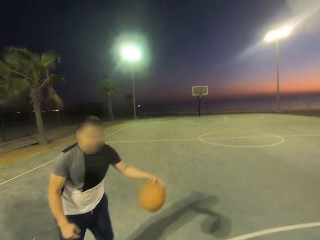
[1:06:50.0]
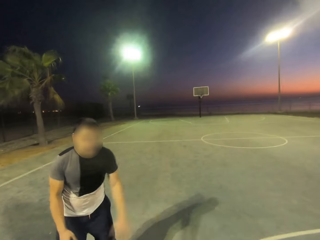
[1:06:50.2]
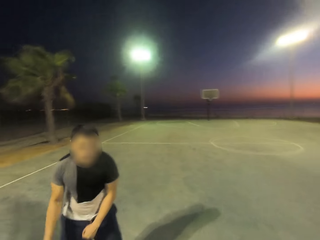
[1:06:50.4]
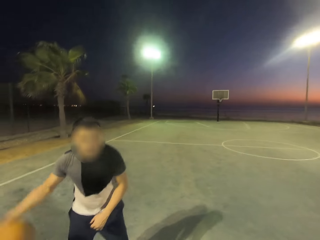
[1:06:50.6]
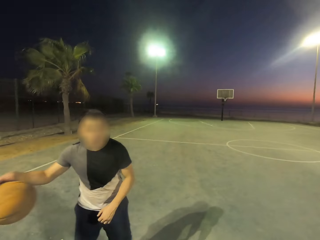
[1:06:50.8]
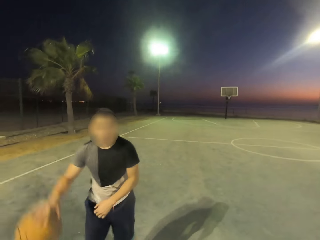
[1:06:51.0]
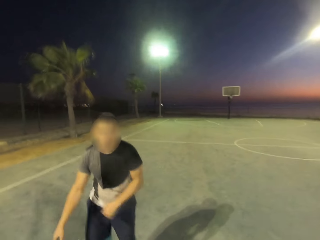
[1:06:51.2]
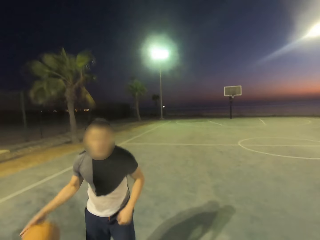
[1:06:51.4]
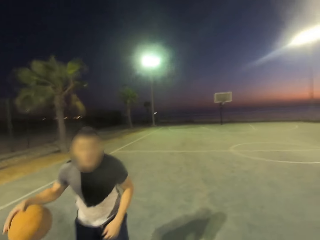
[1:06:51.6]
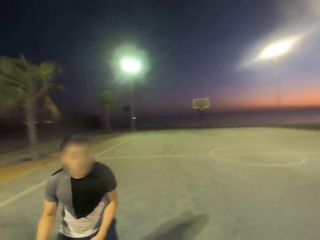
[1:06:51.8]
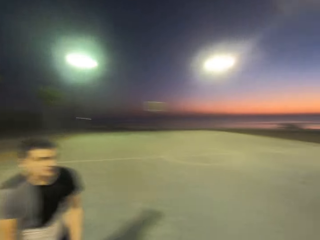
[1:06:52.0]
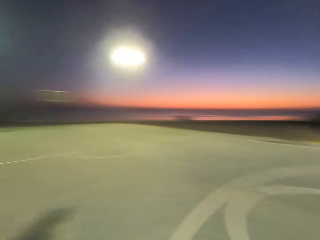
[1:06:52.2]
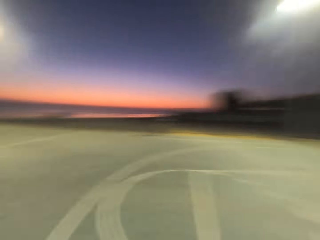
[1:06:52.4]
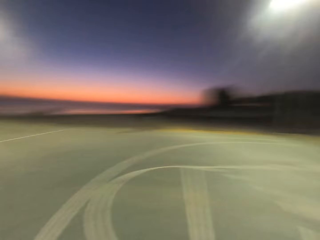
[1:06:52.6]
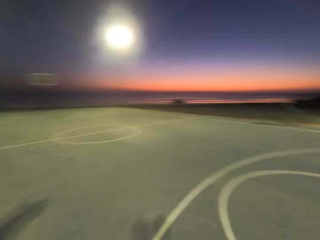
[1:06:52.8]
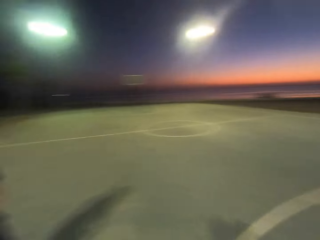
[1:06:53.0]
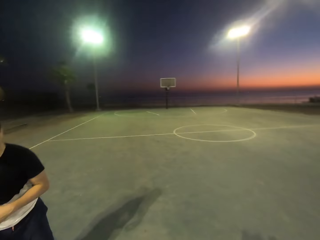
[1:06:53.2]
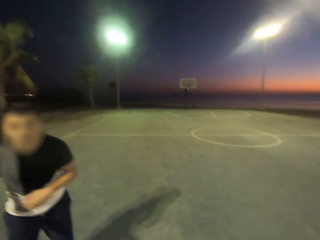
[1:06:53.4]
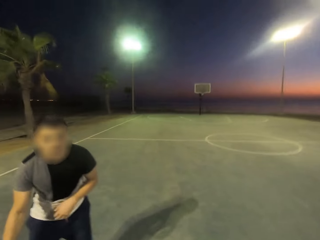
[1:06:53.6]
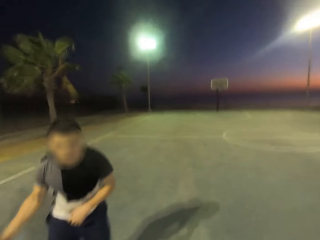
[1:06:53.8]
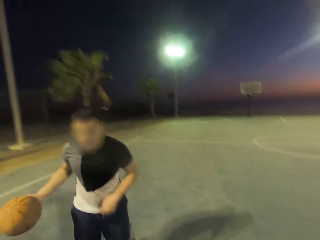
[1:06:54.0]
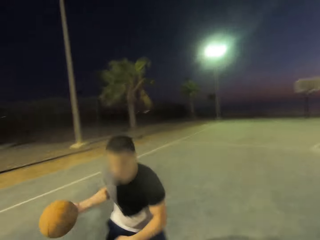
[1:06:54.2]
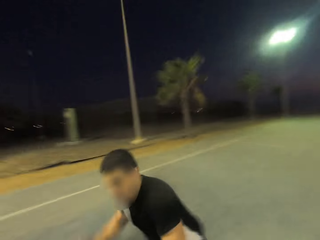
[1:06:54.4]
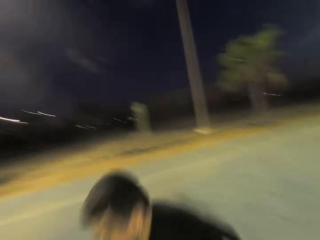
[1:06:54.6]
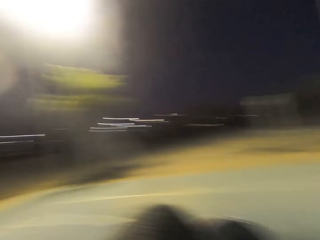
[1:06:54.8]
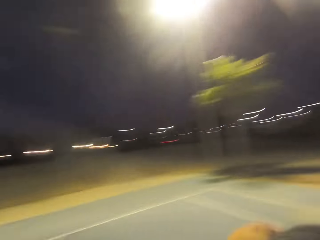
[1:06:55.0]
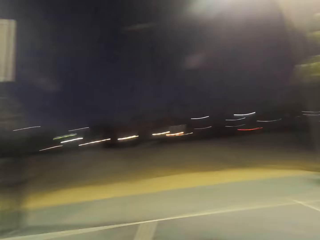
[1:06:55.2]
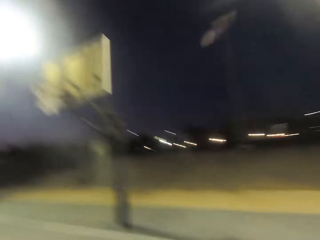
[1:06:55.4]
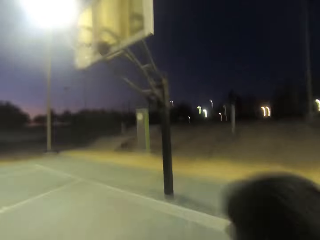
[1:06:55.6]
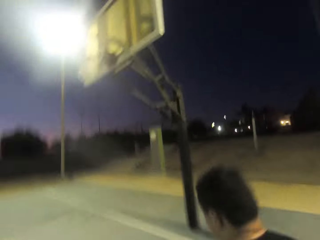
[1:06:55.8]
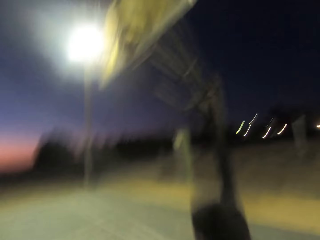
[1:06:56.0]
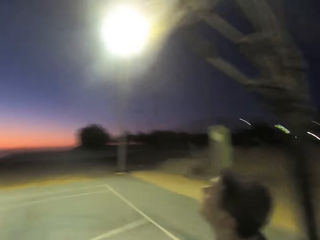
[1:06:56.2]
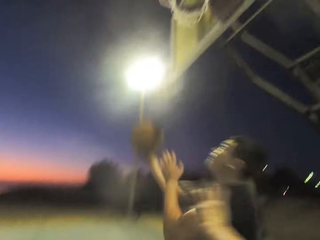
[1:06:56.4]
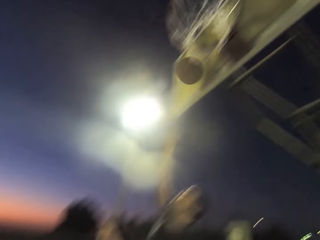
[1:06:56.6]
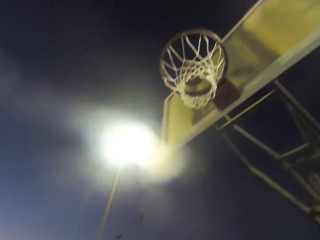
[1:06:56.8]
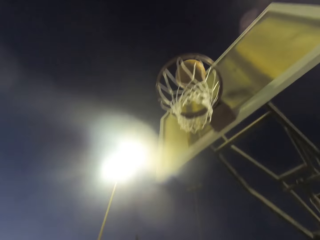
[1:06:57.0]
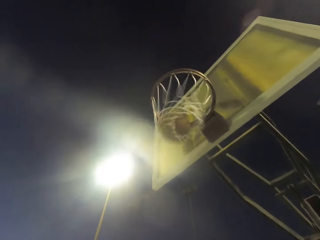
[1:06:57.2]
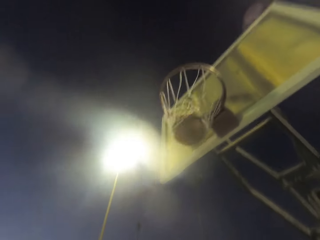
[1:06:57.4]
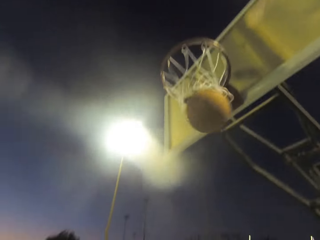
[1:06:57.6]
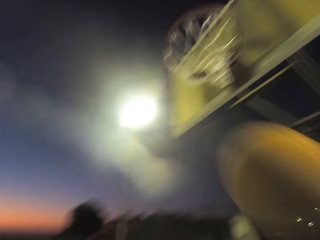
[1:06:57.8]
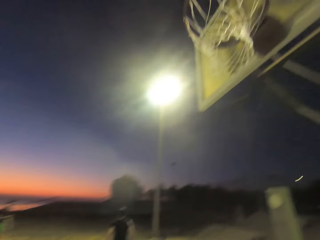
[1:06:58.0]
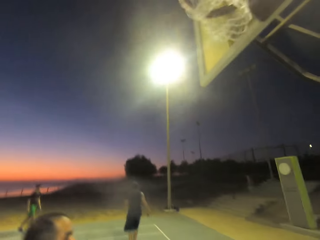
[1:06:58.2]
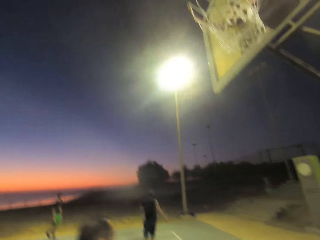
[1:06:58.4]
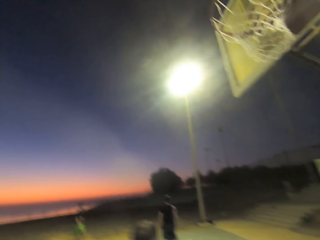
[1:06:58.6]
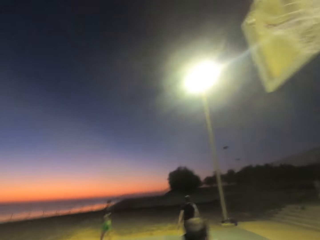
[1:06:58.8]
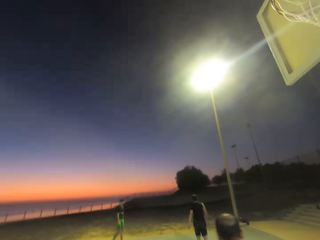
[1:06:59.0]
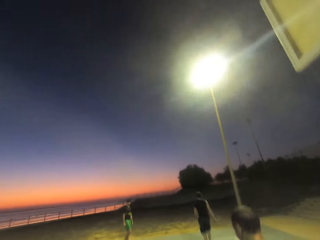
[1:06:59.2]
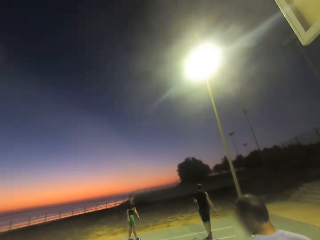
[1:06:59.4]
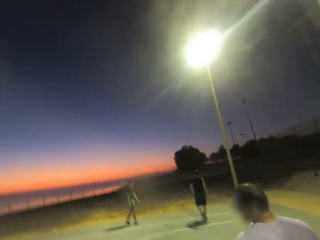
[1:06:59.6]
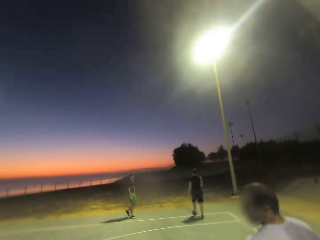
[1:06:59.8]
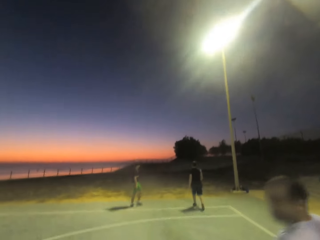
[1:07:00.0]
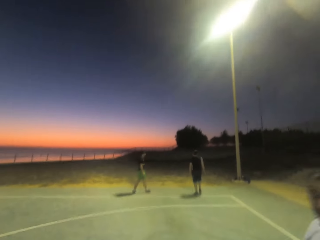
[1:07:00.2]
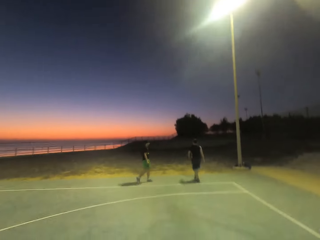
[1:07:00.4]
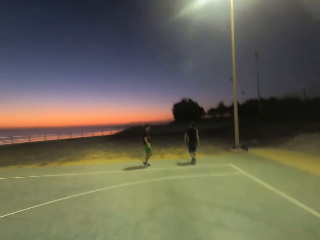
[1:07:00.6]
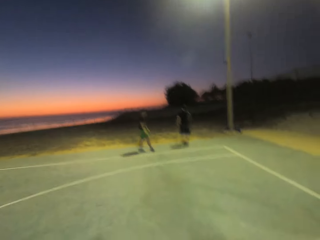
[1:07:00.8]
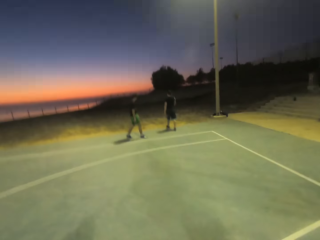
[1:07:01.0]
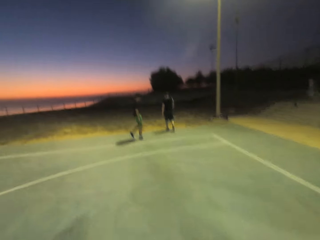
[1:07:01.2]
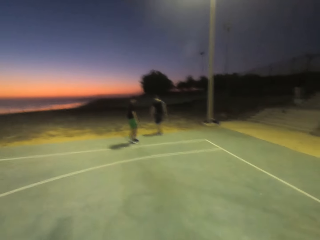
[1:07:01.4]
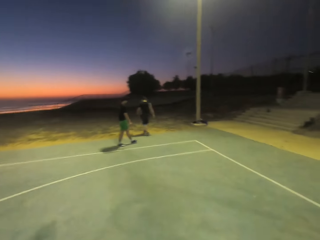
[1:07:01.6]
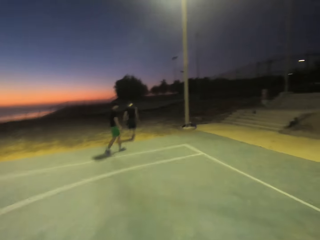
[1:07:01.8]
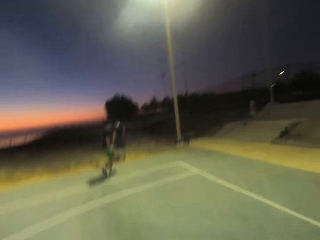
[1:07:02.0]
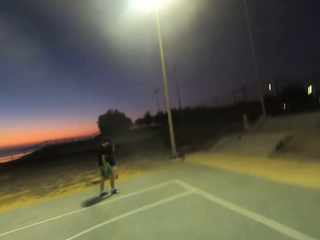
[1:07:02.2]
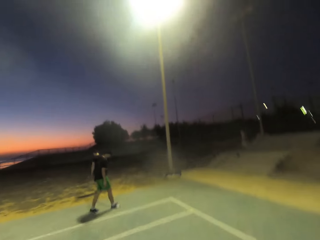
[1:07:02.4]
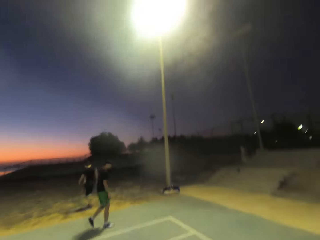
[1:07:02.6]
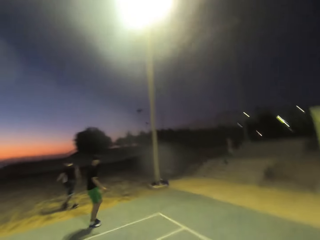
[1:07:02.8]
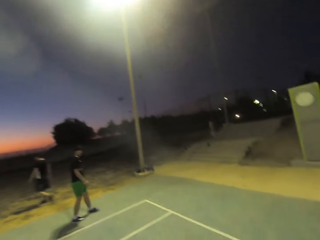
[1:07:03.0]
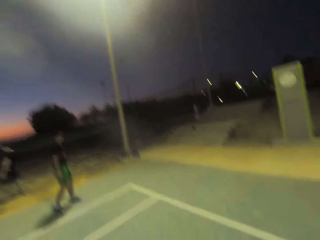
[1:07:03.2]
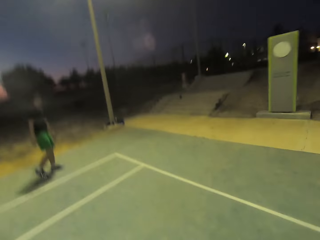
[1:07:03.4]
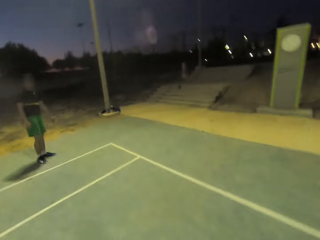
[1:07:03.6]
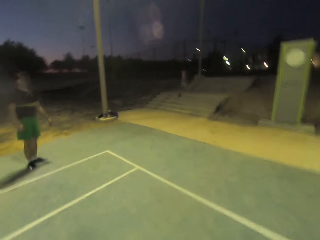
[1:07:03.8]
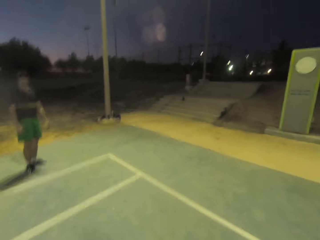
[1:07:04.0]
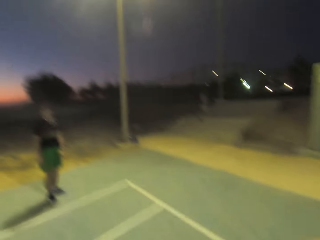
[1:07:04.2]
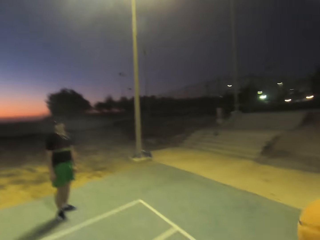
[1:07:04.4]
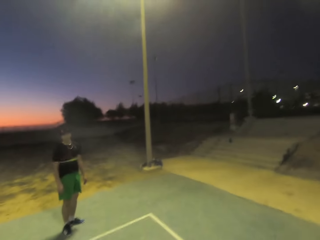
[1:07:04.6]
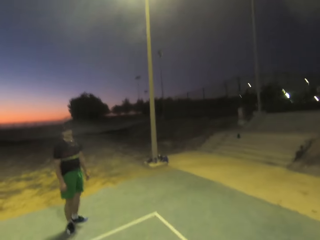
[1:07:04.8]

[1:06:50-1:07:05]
A man throws the ball into the net. The man walks out of the court.

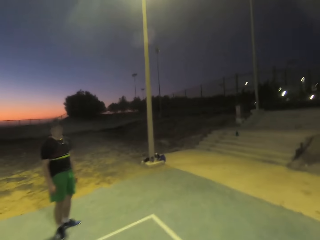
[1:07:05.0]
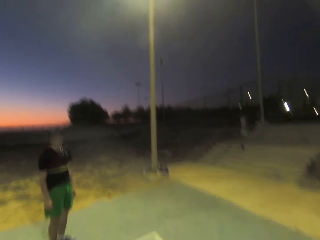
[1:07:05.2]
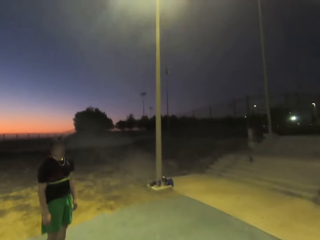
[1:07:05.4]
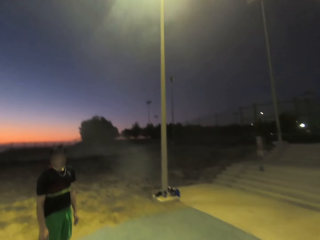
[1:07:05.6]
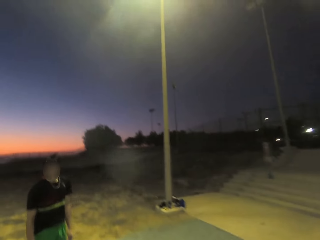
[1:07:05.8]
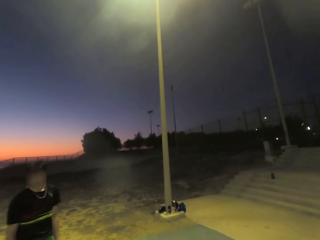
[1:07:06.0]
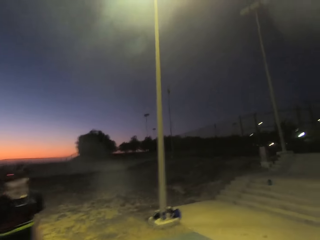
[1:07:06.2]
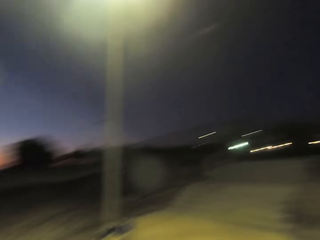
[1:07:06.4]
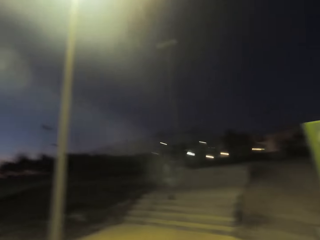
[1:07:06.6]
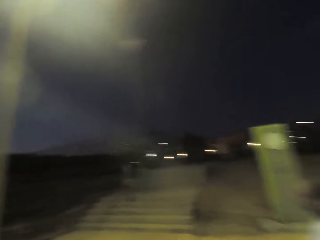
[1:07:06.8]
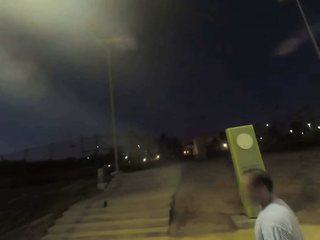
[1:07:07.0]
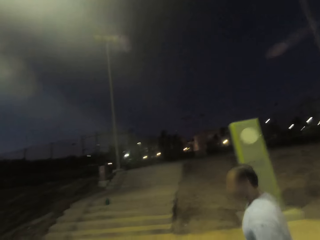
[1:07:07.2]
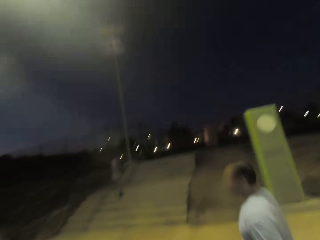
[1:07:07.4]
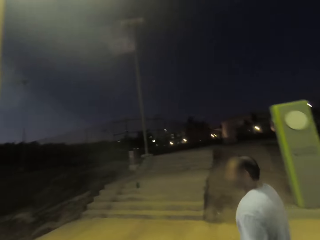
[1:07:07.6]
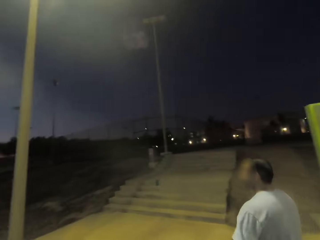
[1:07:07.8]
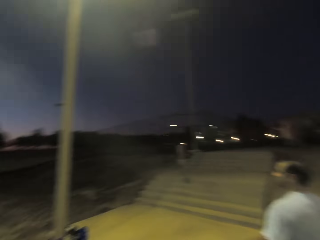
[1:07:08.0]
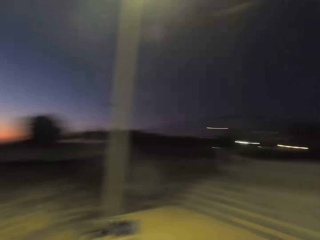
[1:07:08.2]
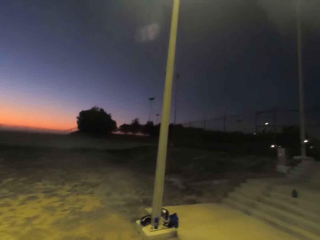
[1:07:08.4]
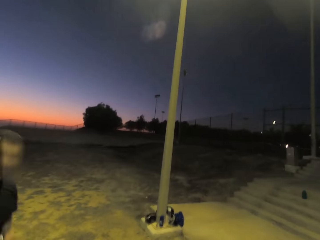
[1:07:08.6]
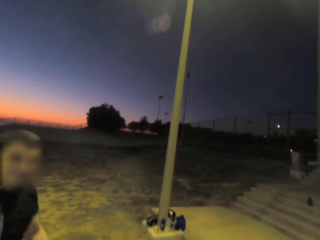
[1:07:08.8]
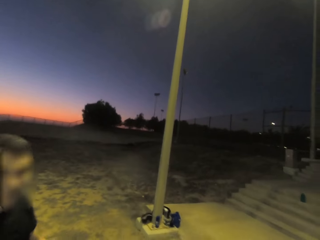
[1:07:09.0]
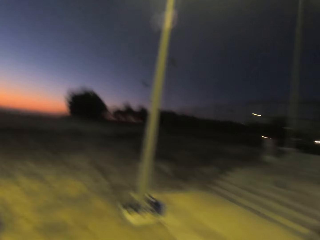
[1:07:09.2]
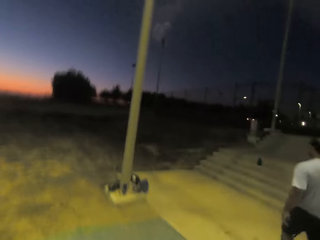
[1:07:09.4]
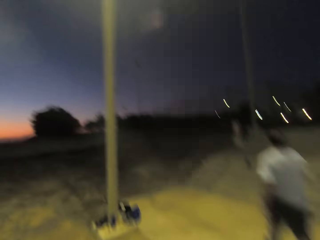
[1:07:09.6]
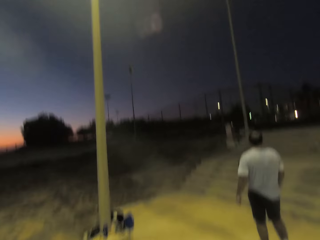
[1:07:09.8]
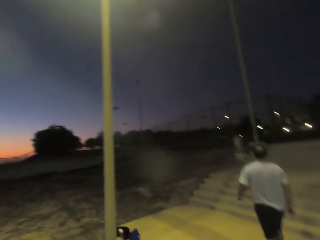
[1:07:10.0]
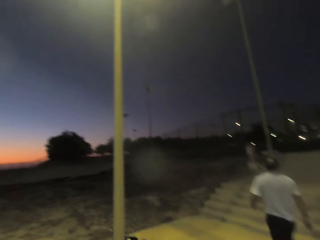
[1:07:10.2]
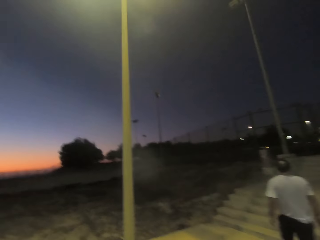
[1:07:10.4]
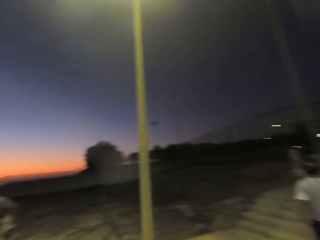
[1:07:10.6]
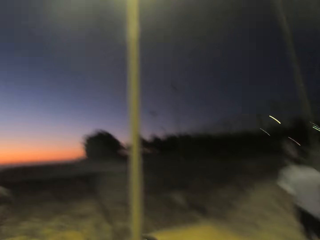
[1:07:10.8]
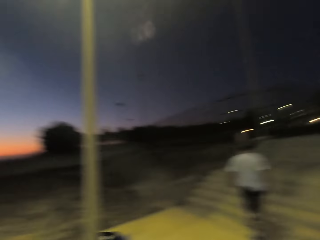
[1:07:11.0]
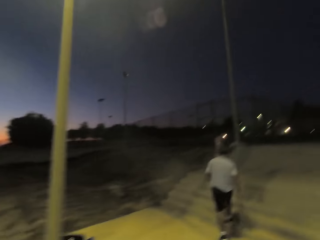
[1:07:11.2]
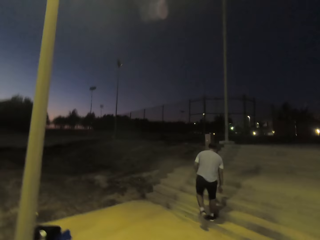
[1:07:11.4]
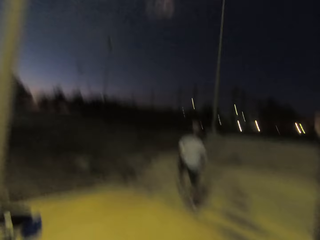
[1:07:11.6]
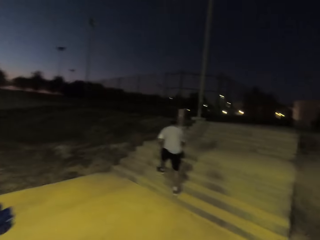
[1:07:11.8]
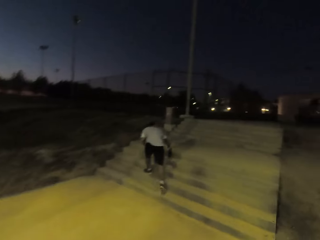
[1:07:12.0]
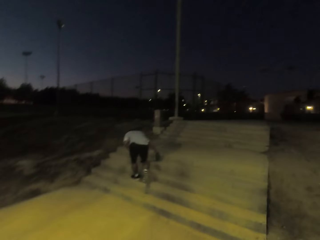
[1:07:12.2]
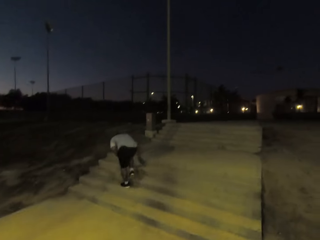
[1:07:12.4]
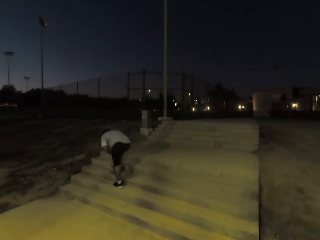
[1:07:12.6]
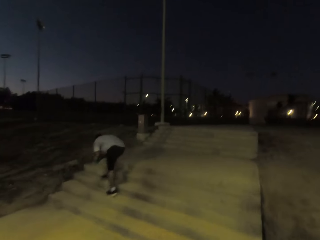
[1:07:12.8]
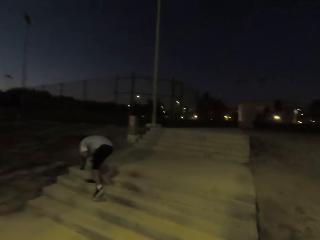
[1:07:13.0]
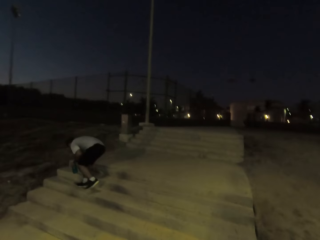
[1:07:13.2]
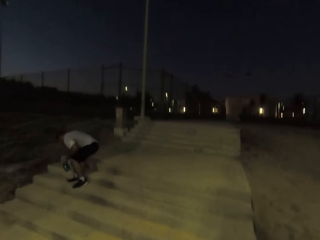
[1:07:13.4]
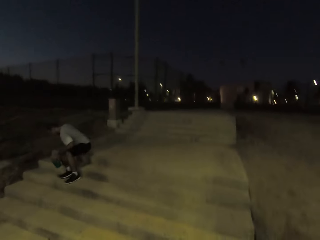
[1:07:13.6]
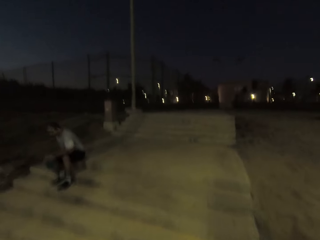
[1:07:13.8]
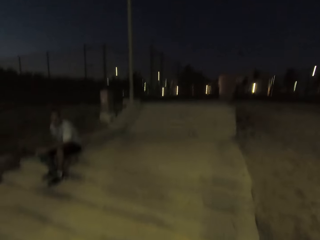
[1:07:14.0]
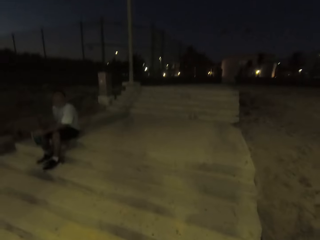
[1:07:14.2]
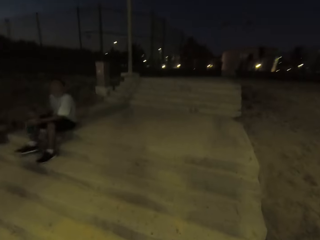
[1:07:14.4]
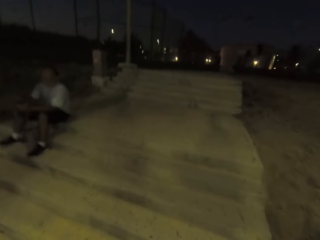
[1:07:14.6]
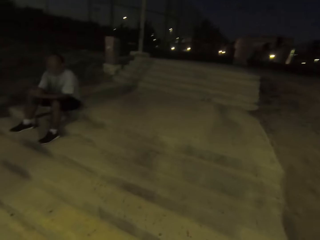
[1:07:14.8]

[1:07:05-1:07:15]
A man walks out of the court. The man sits down.
